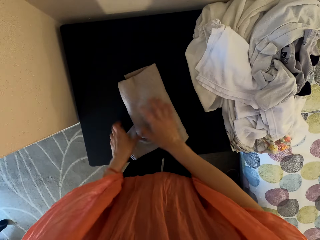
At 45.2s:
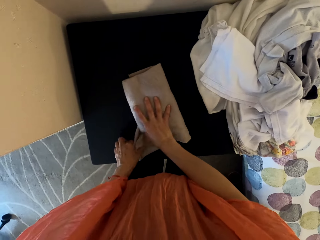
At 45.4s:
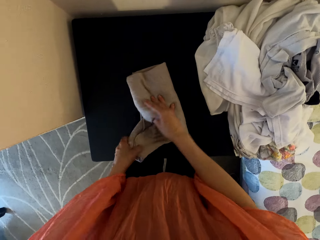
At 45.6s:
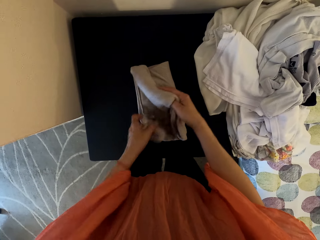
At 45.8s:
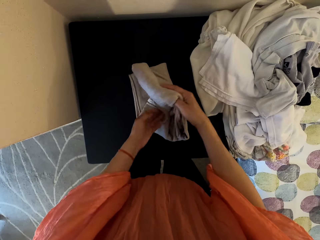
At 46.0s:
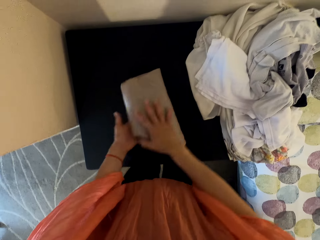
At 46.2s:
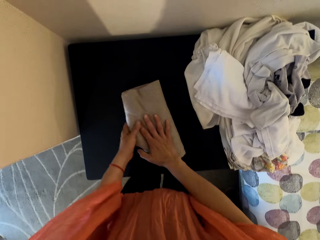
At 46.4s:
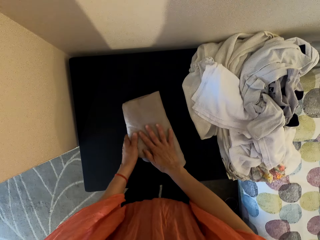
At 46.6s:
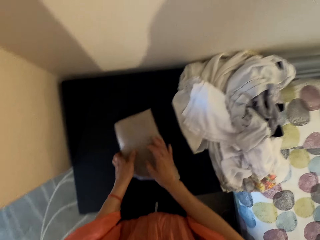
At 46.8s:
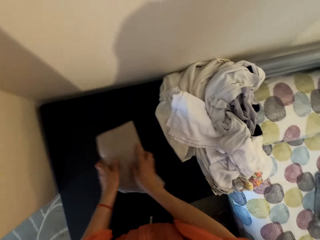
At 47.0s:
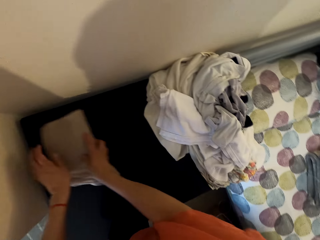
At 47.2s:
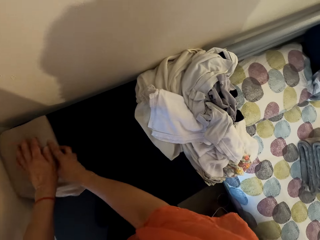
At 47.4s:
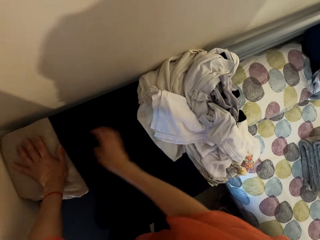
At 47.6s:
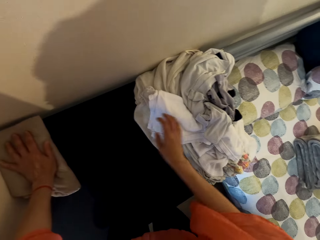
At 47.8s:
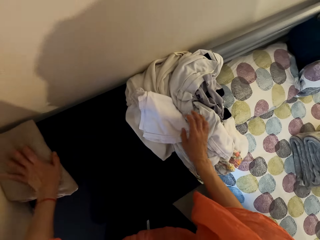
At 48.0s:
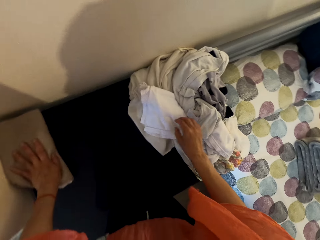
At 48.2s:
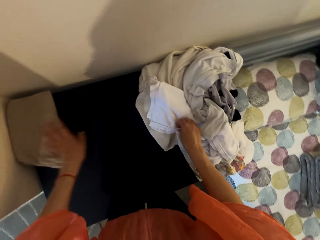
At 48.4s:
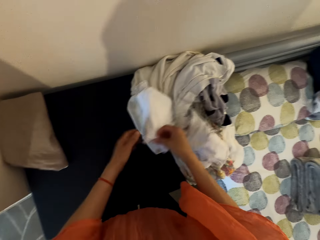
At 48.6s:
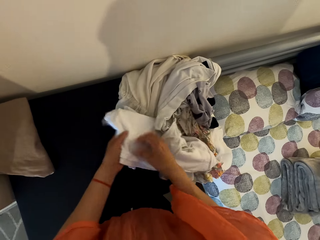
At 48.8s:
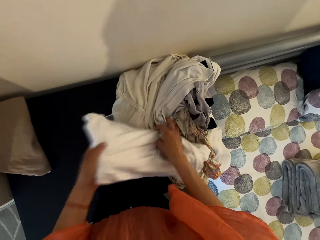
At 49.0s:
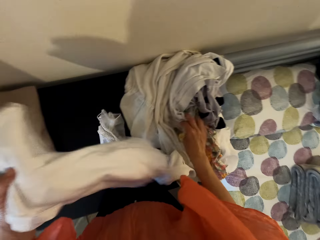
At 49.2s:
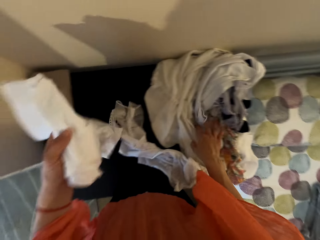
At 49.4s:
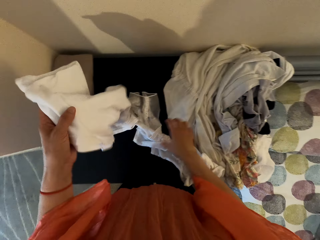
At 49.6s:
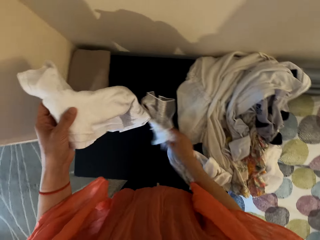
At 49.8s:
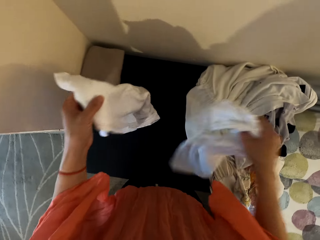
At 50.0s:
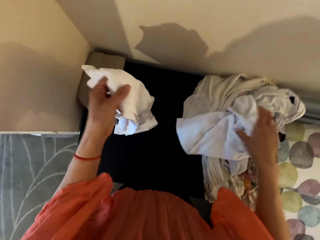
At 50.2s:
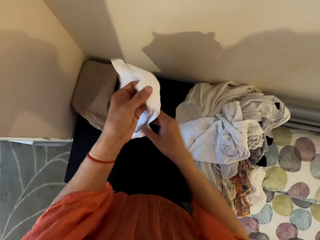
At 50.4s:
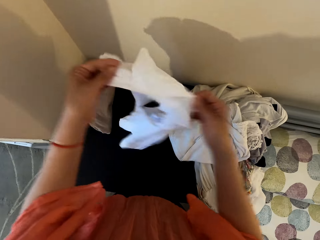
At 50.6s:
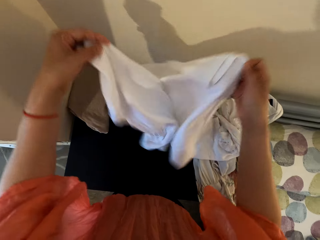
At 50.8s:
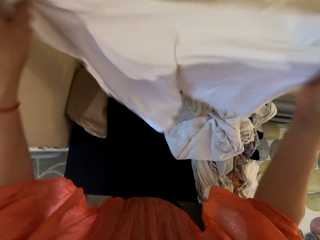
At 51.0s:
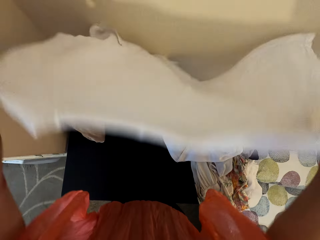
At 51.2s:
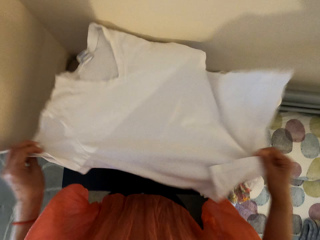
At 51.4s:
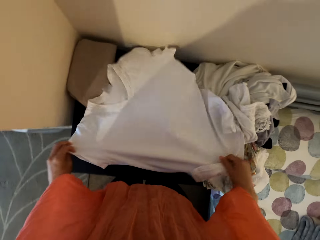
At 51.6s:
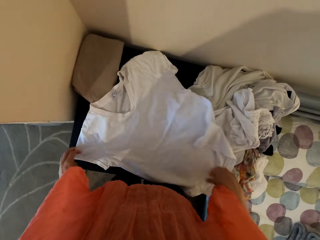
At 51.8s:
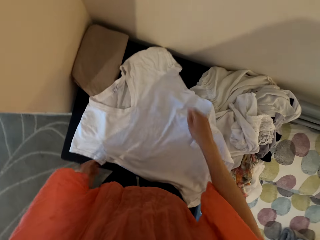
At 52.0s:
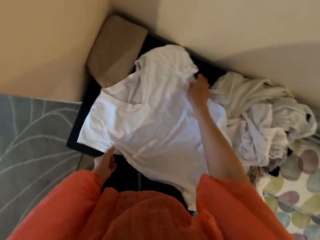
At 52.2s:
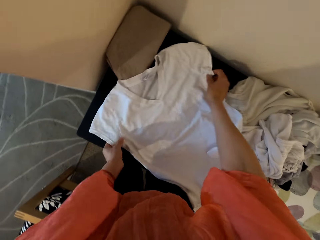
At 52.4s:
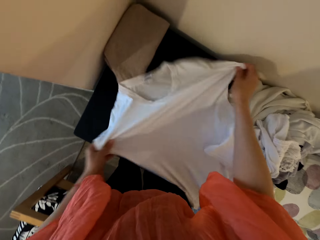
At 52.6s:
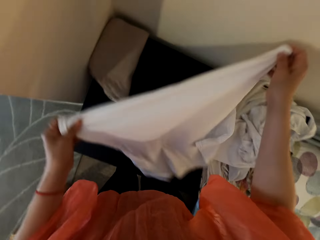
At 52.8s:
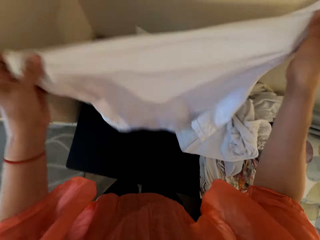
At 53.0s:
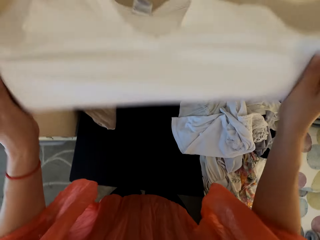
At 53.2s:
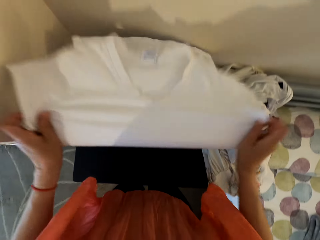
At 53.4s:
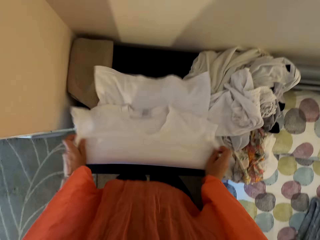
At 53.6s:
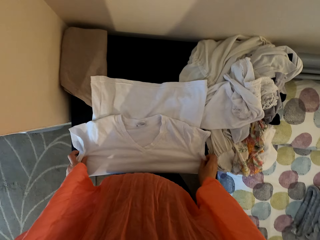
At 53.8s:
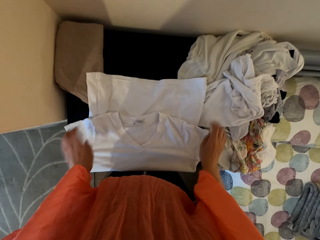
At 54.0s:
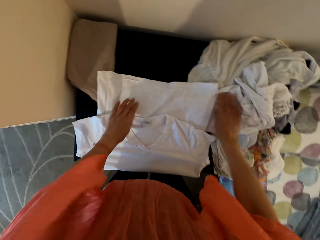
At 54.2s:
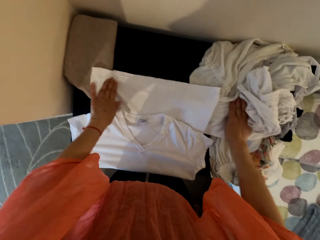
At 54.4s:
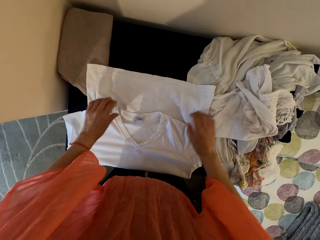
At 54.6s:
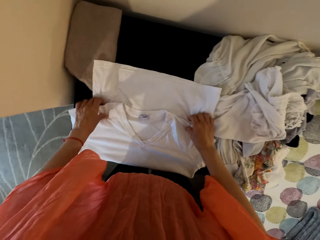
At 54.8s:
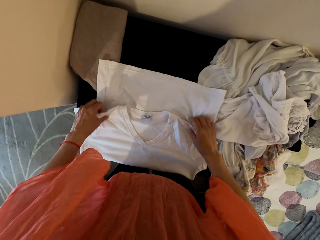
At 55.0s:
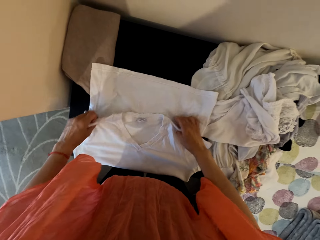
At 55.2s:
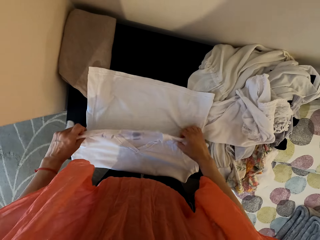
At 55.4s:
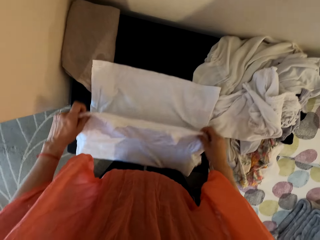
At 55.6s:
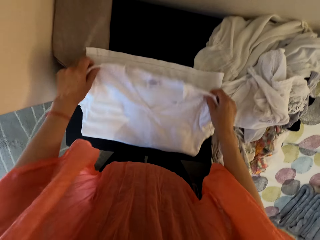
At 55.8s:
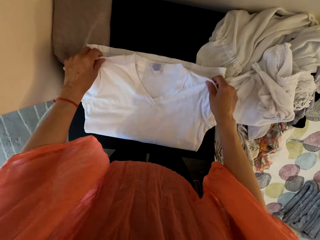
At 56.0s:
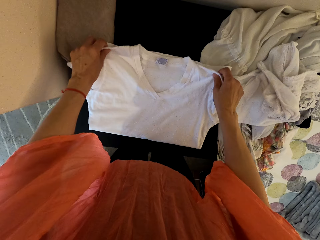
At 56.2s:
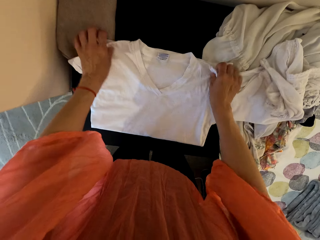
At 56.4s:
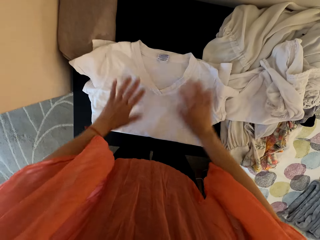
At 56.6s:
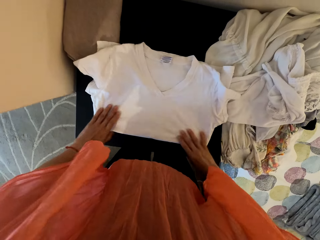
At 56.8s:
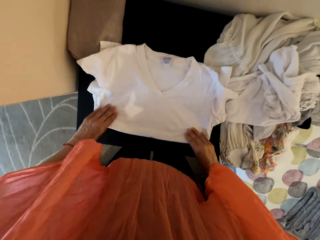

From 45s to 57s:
The camera wearer pushes the sweatshirt to the corner. They pick up a shirt, put the shirt on the table and fold the shirt. They straighten the cloth. They put the shirt on the table.

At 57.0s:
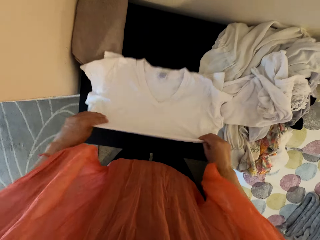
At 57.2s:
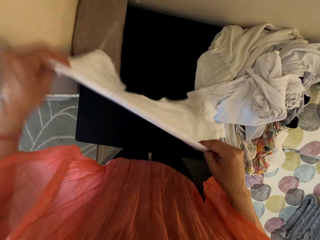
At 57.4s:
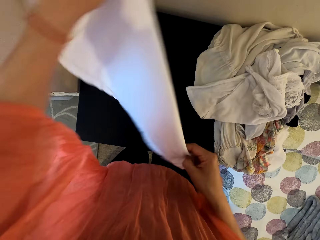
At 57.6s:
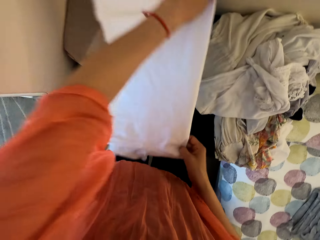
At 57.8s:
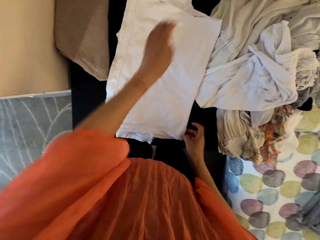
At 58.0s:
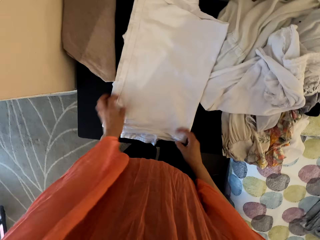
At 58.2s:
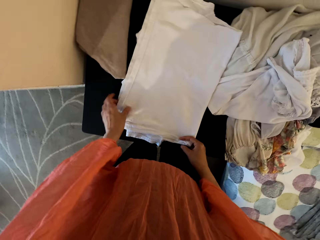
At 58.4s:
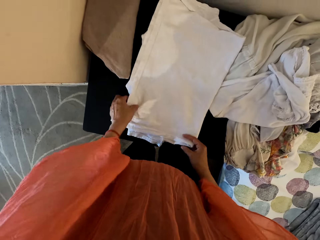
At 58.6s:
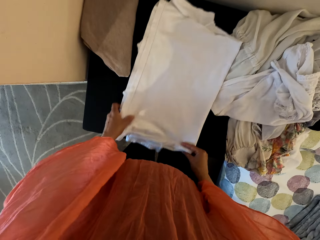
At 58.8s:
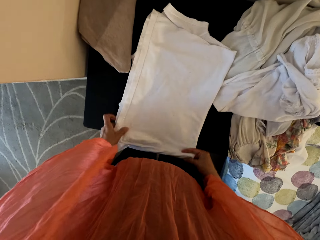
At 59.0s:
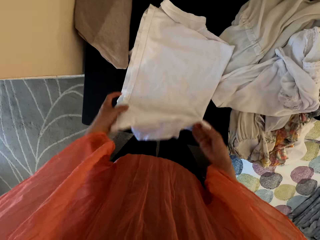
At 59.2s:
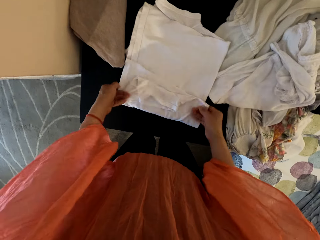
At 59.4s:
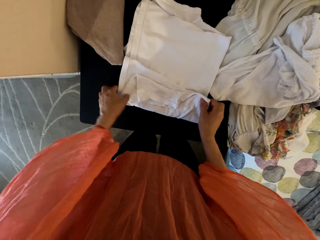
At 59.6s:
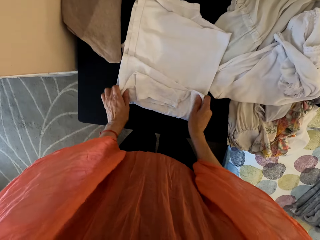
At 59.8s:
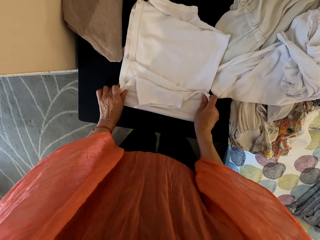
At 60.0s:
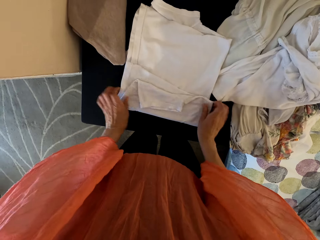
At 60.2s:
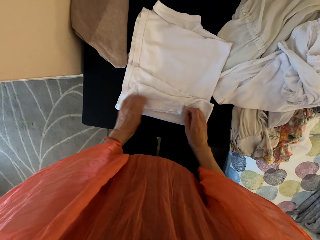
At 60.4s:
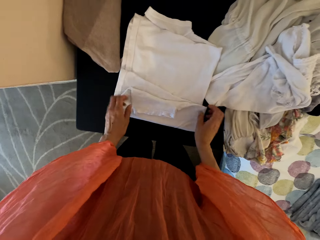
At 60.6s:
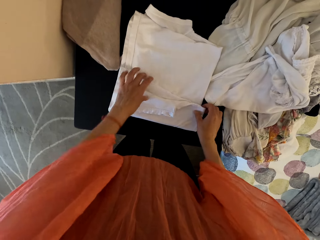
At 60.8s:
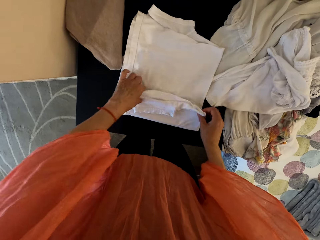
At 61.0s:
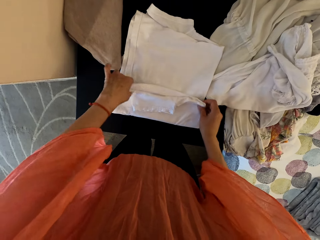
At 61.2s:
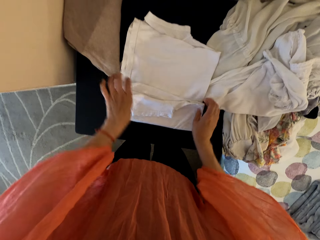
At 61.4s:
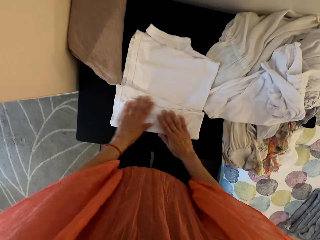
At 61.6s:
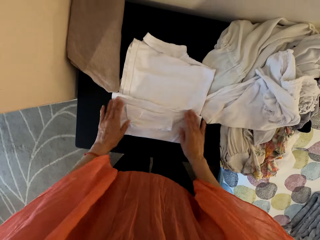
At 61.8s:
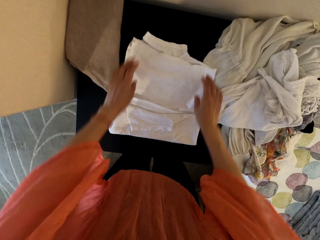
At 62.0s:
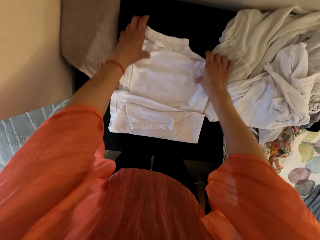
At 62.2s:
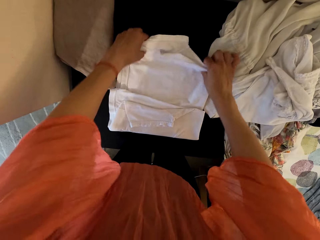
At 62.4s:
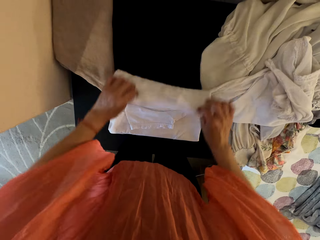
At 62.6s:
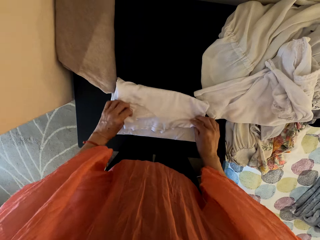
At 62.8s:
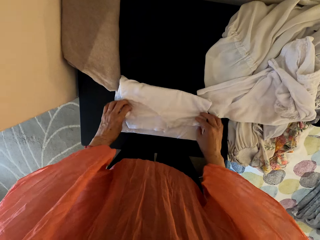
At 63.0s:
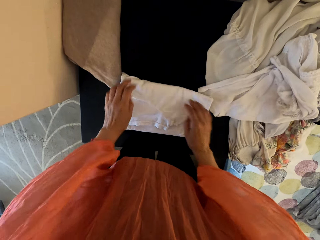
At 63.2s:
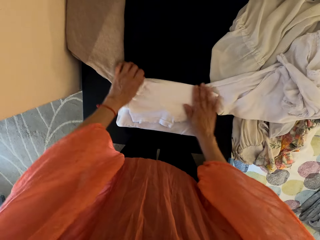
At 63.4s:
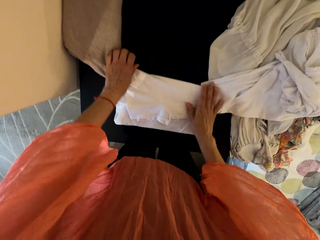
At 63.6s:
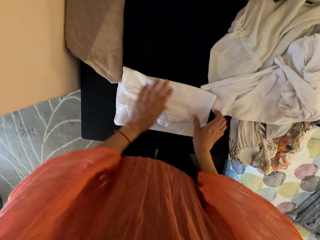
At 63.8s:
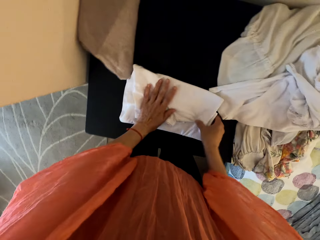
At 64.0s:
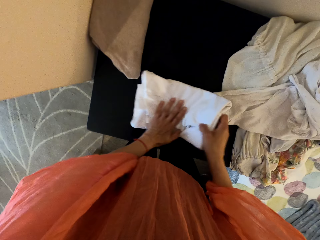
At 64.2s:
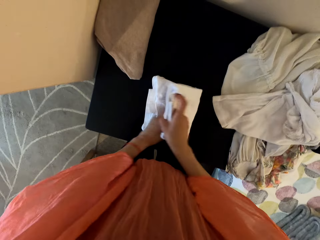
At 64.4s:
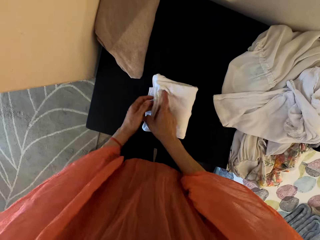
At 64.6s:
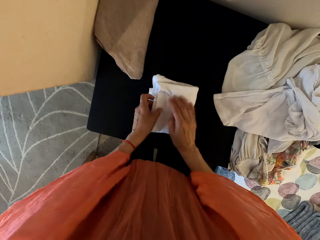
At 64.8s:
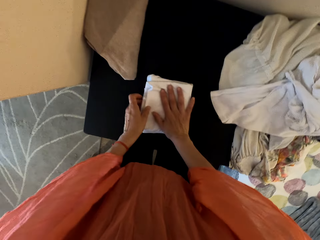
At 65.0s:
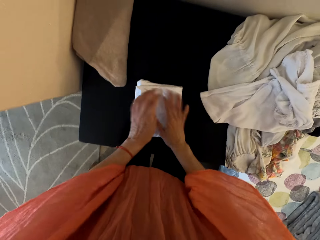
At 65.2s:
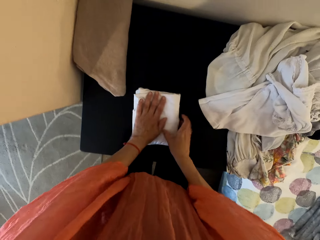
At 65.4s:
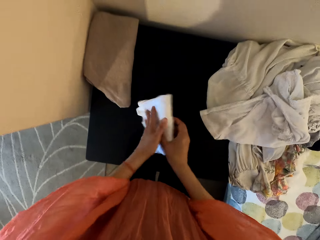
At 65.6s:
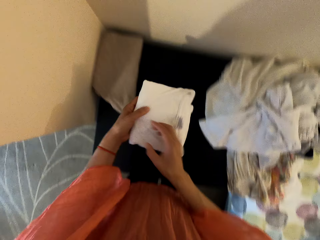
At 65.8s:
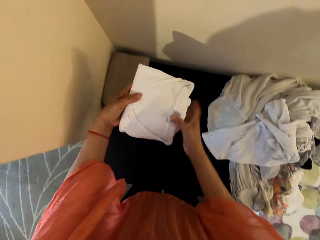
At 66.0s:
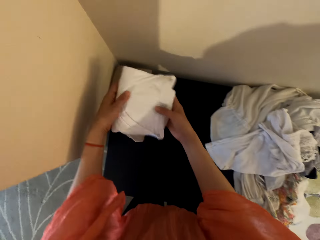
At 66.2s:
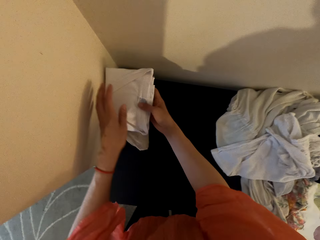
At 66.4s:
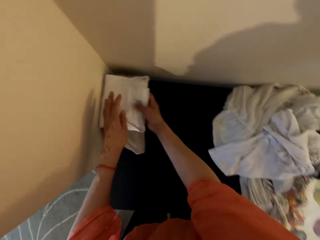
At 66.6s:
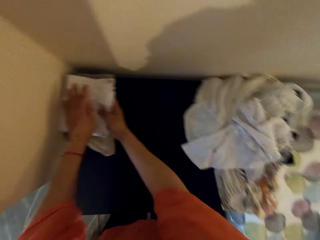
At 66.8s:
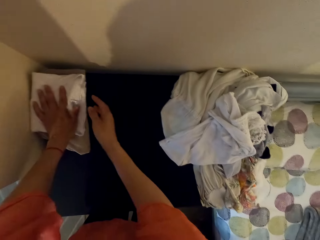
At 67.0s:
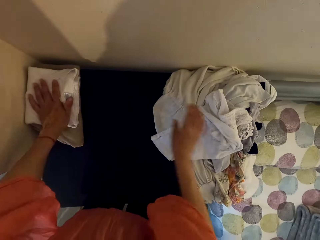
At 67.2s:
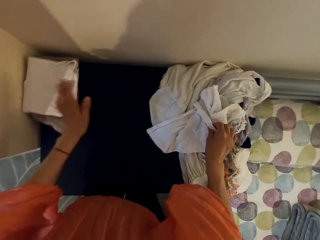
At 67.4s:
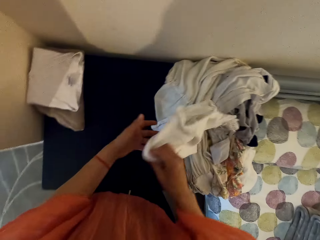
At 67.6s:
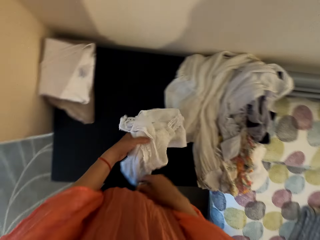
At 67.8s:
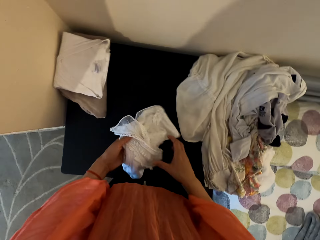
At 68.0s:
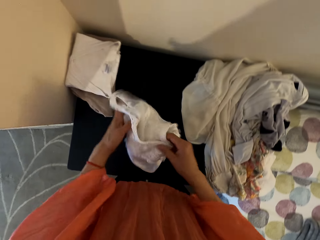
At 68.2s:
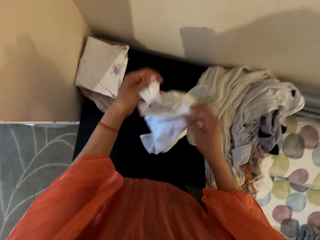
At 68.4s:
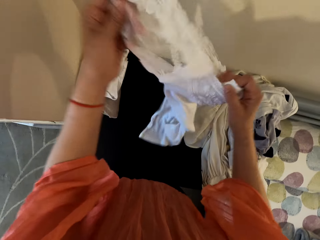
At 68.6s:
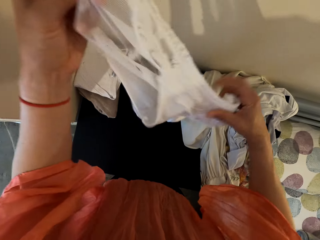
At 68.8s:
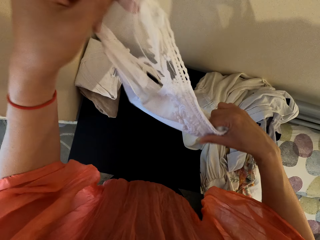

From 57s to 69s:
The camera wearer continues folding the shirt. They put the shirt on the corner. They pick up a top.
